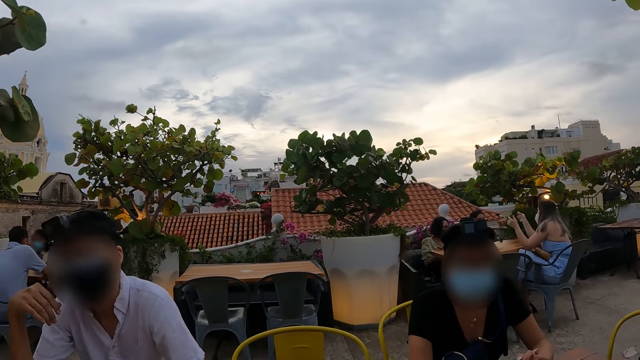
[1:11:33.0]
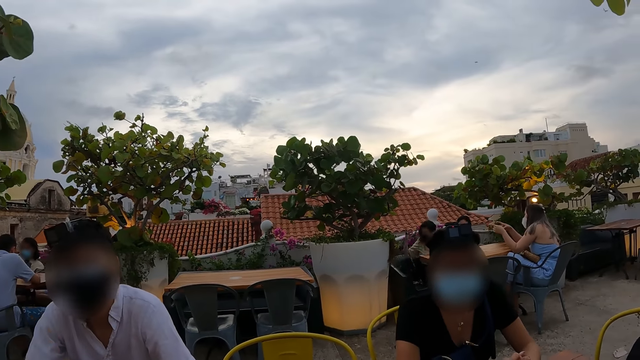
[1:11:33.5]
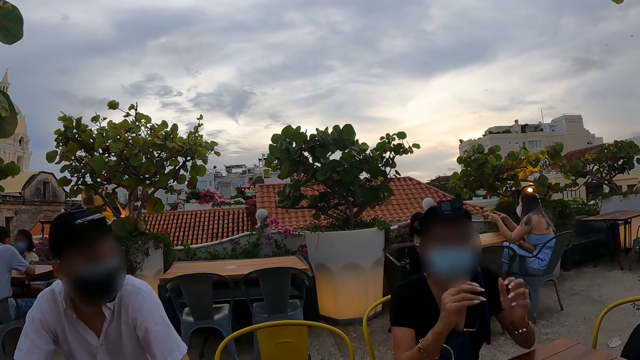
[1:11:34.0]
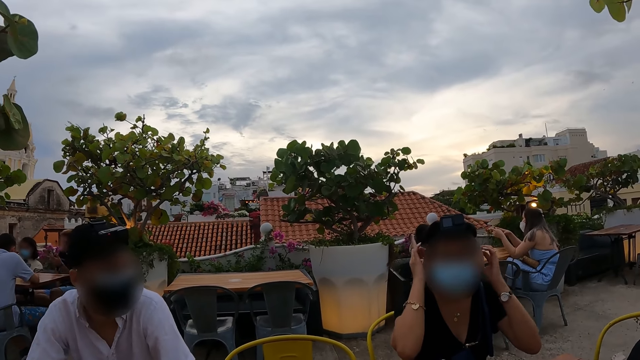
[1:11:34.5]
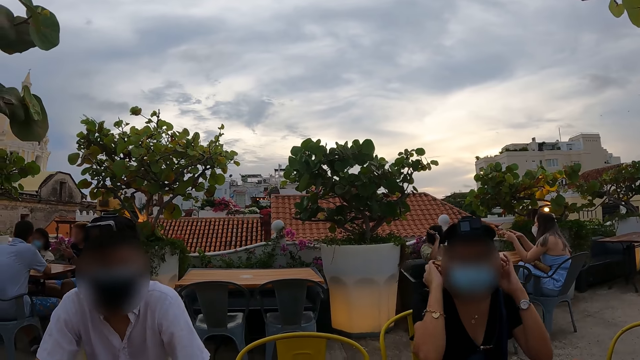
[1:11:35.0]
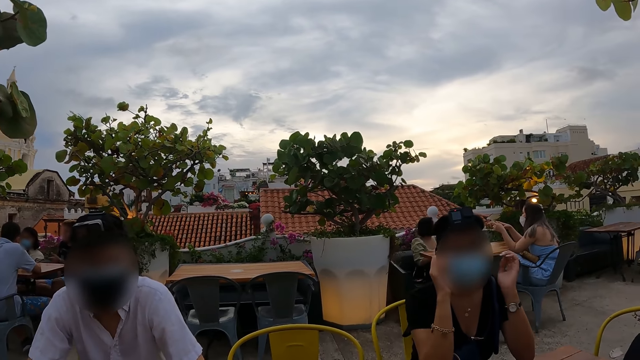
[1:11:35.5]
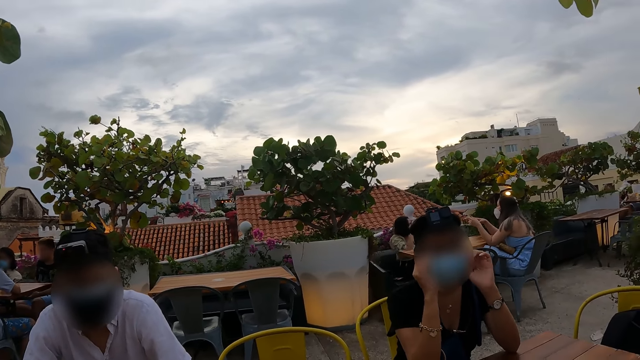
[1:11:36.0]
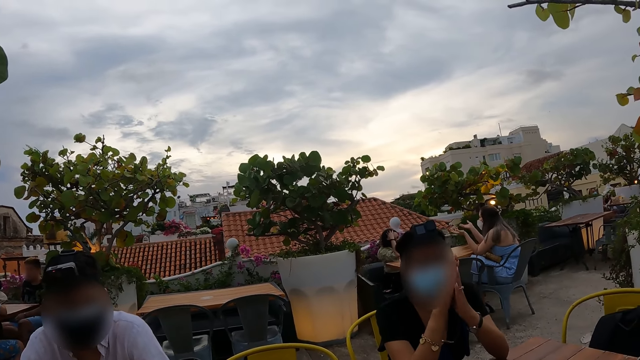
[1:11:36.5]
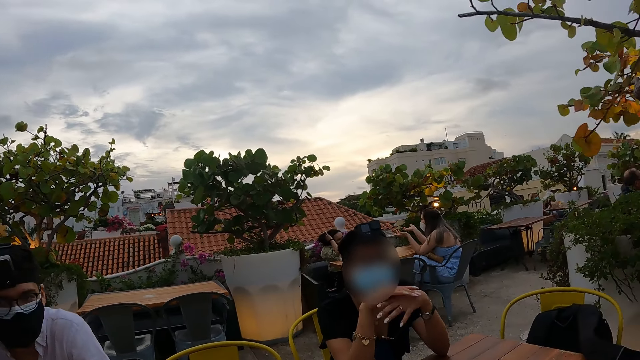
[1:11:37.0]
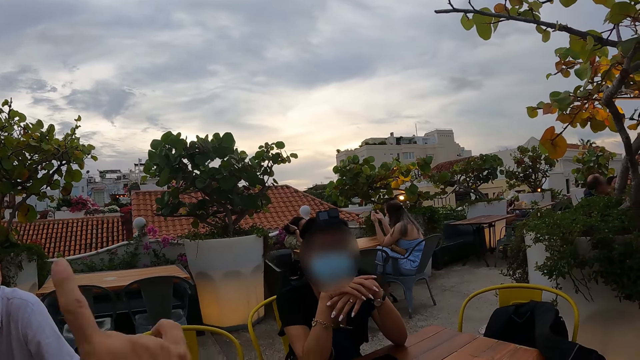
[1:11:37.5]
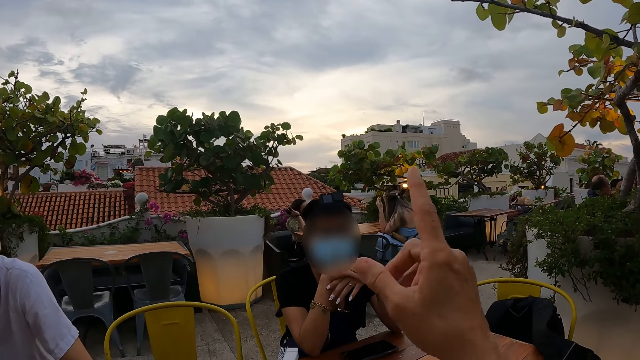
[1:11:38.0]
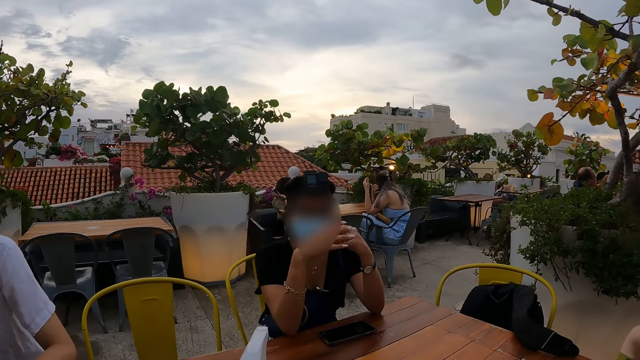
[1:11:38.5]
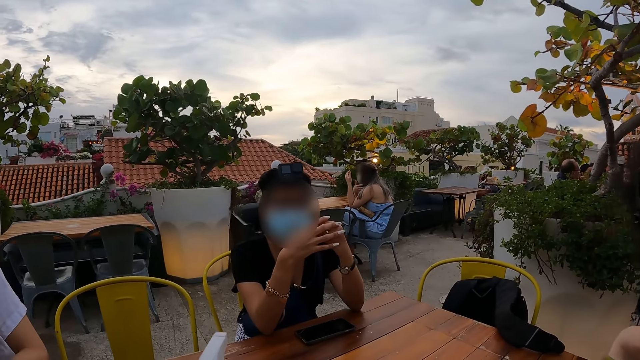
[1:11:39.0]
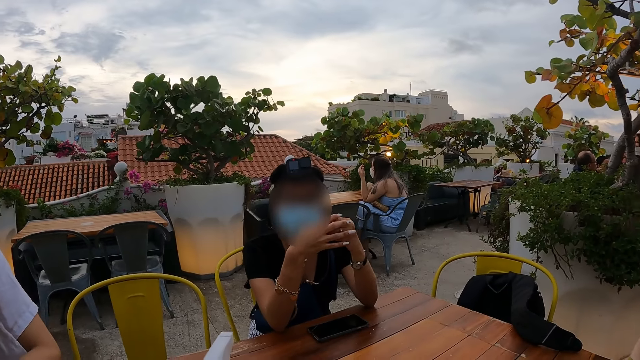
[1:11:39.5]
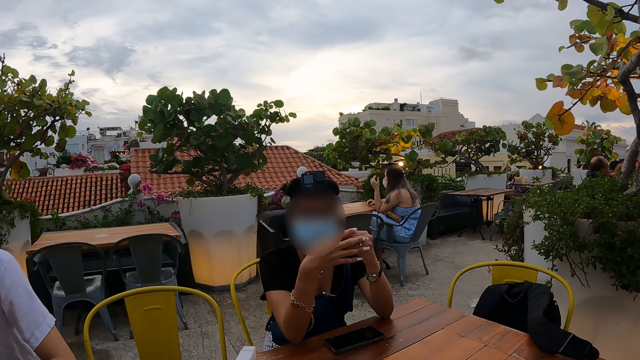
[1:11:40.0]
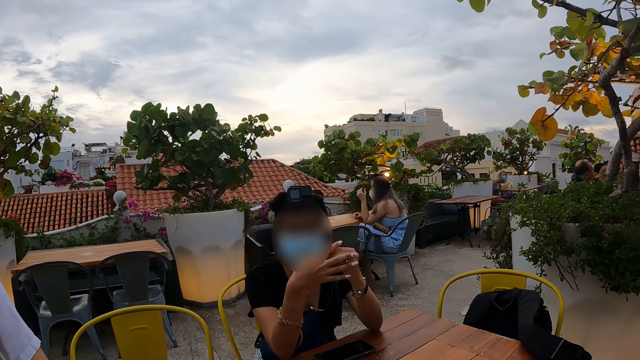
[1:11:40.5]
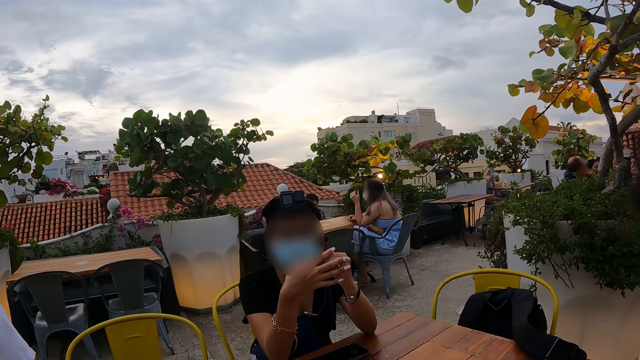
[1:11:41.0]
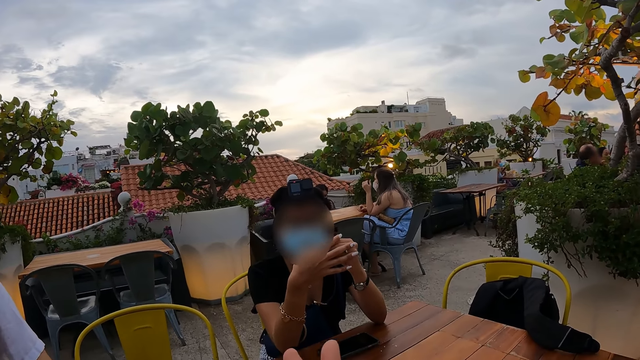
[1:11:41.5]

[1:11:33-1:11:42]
A man looks around. A person touches the mask on her face. The person adjusts the mask with both hands. The person folds her fingers together and holds her hands together. The camera wearer moves his finger. He stares at the person. The person interacts with the camera wearer.

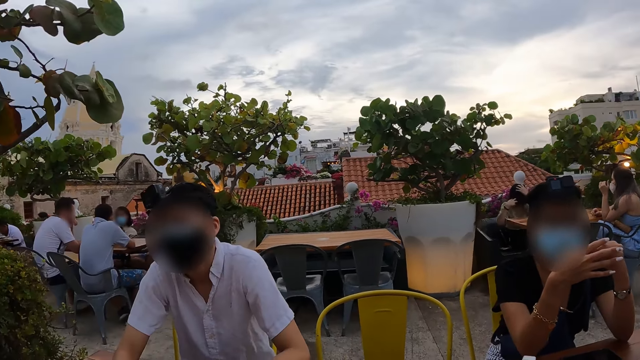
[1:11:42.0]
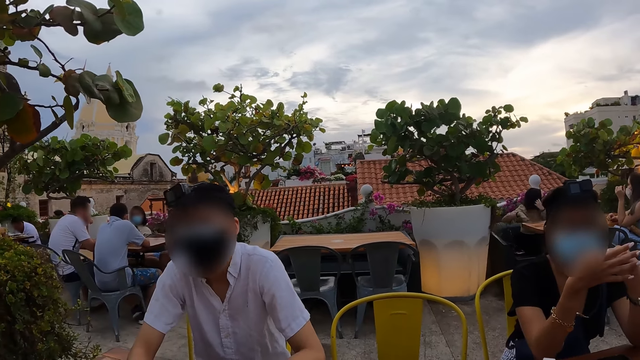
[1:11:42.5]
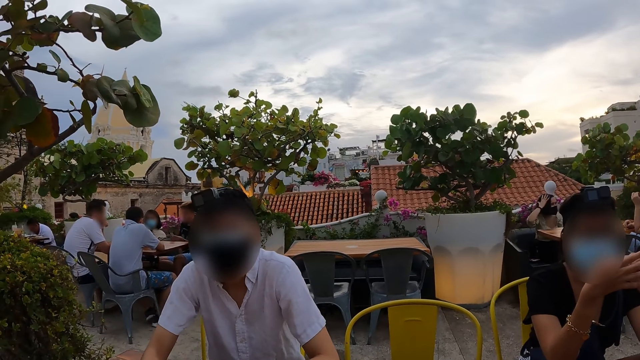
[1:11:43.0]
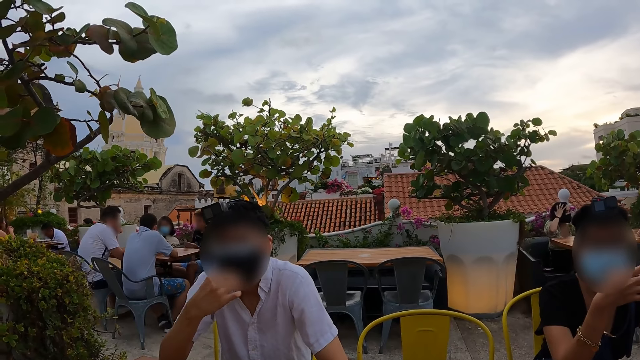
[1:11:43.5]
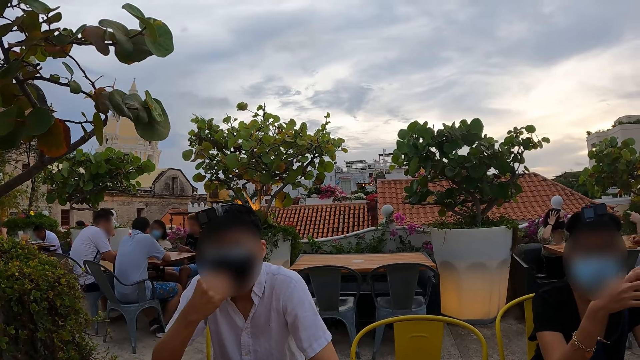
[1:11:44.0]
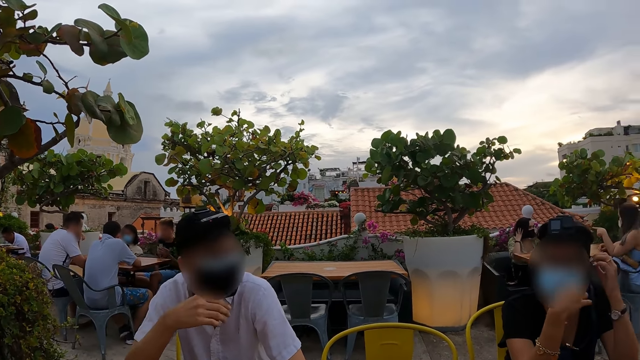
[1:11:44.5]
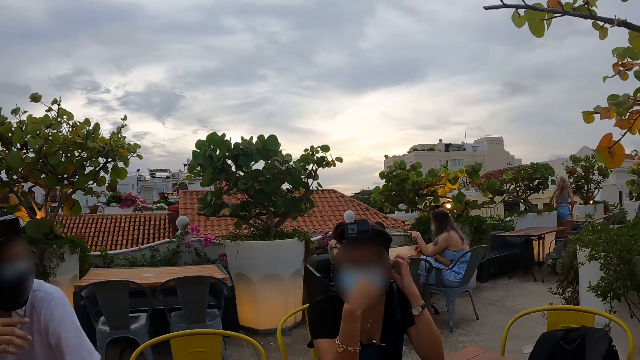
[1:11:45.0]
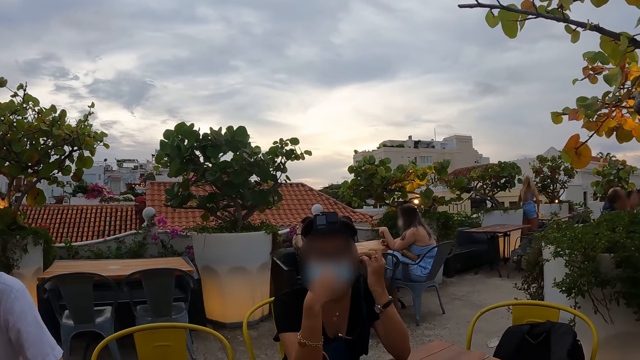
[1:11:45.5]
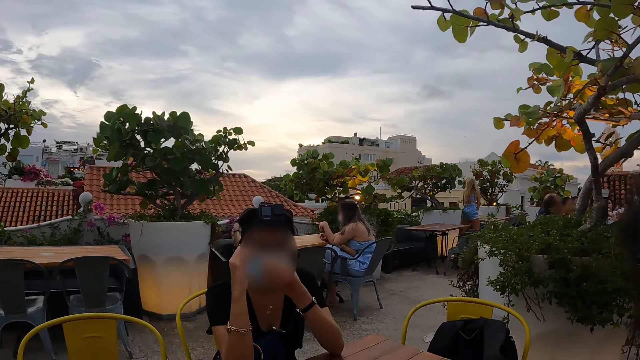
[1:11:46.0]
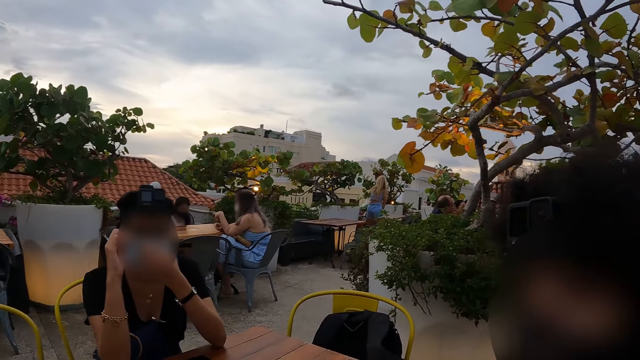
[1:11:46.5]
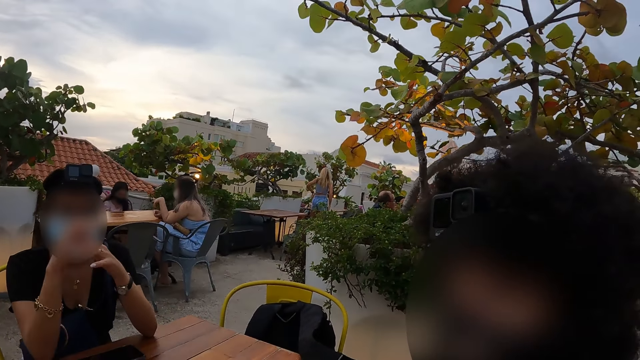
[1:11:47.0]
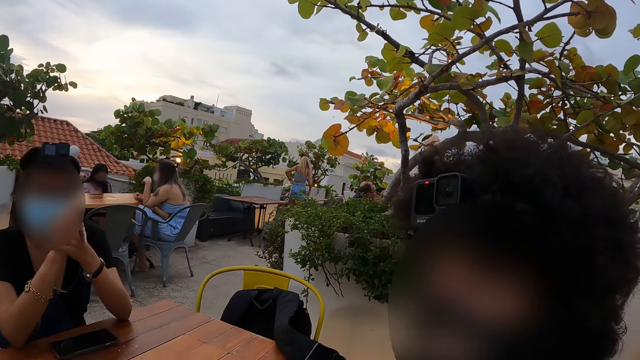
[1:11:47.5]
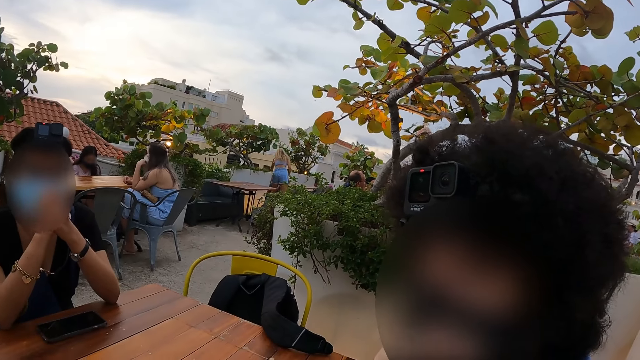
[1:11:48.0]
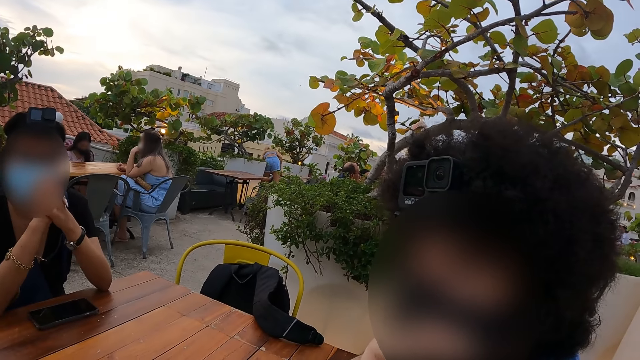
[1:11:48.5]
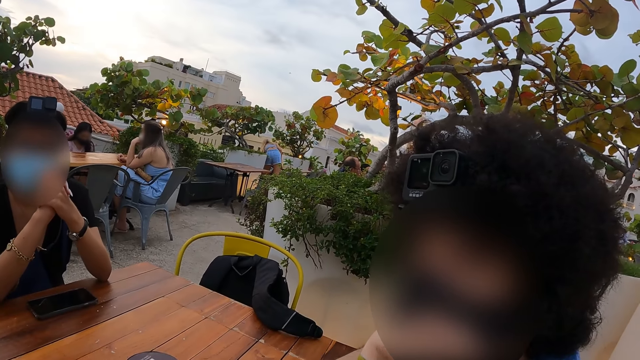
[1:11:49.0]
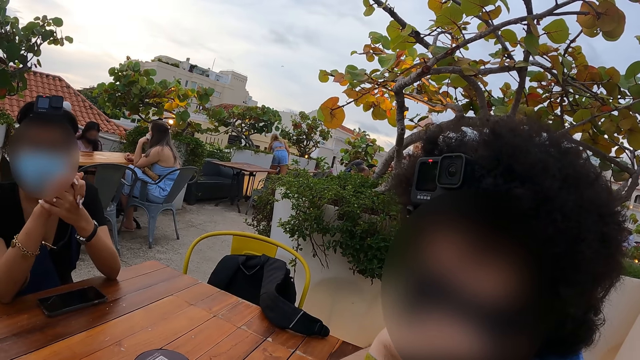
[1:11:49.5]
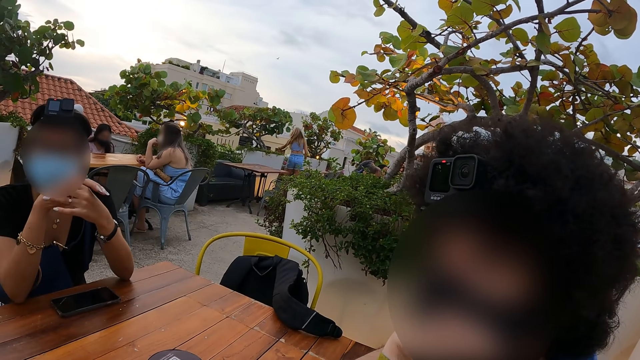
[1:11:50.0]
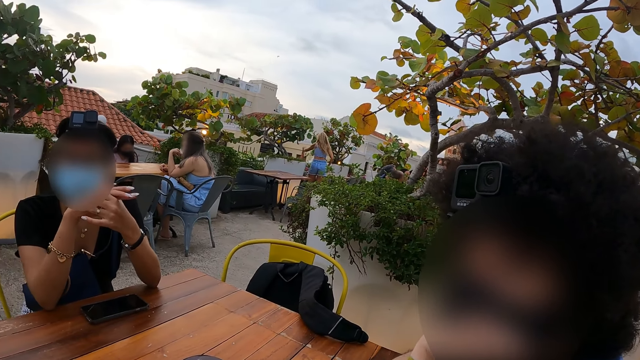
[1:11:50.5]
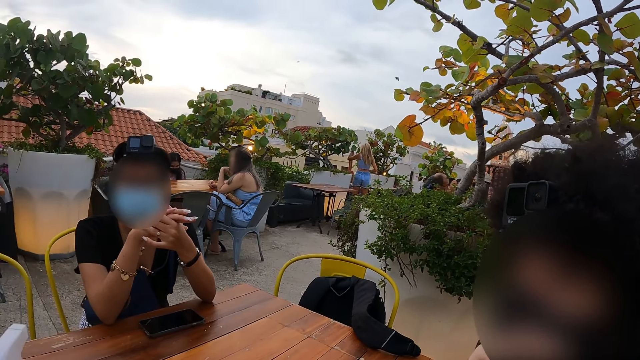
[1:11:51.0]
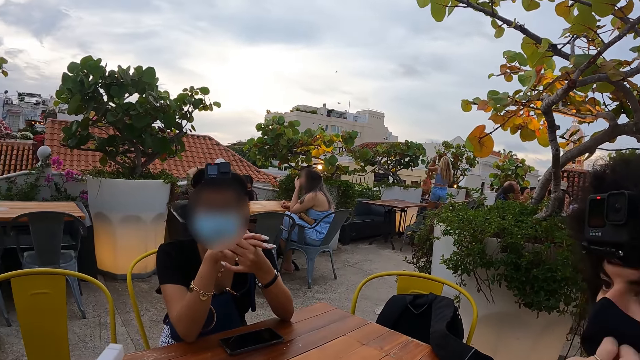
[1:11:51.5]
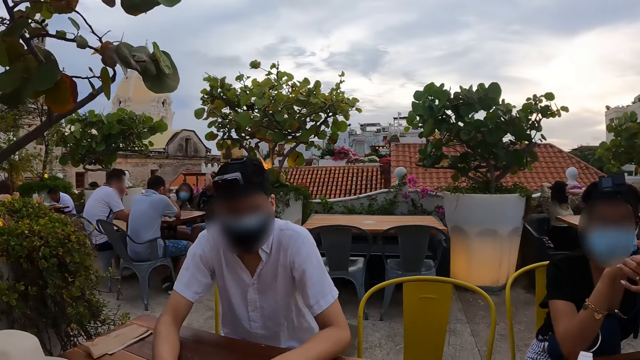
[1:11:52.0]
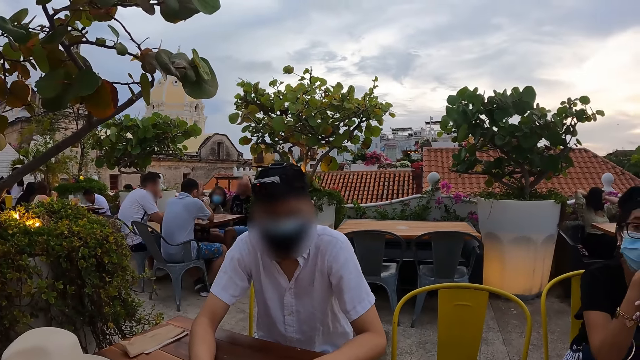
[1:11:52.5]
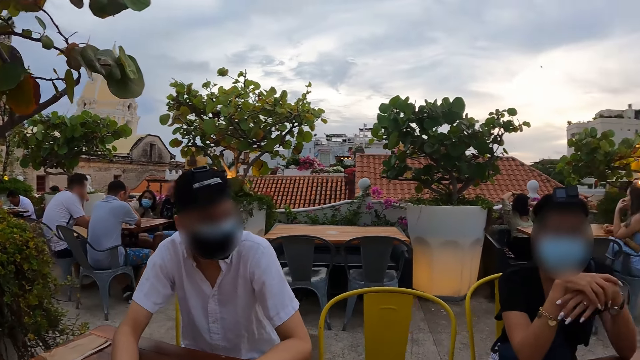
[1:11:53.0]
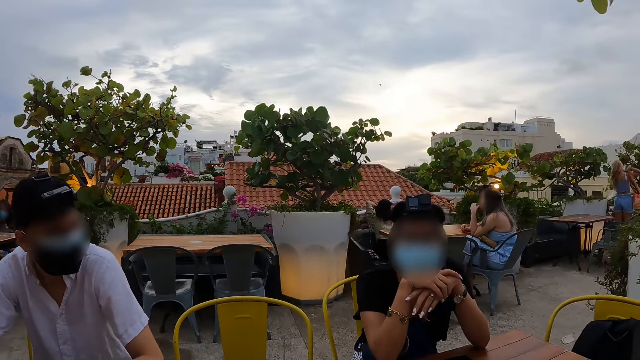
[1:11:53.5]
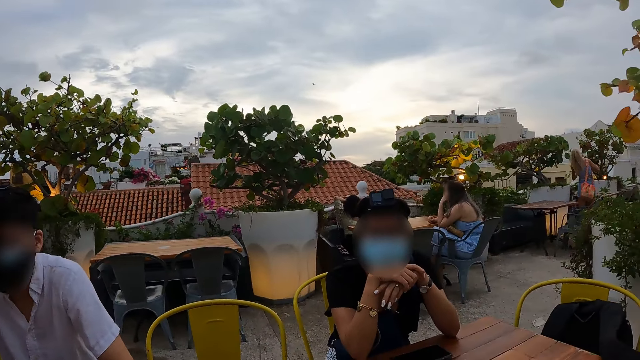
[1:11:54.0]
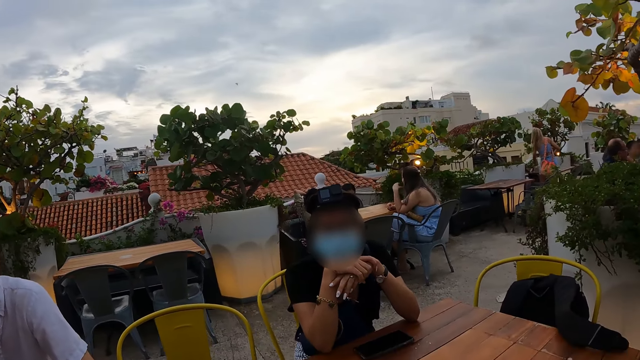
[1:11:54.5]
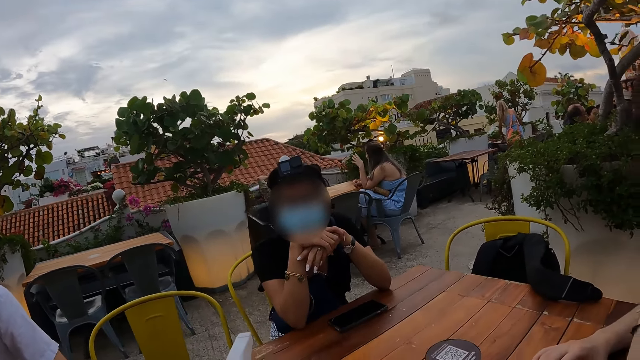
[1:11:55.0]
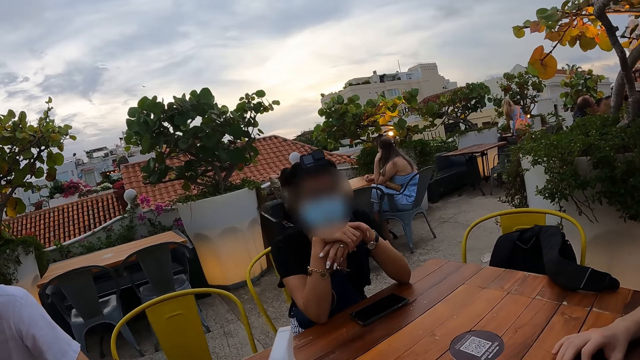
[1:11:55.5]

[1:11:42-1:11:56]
The camera wearer looks around and looks at a man. The man adjusts the mask on his face with the right hand. The camera wearer looks at a woman and looks around. The woman adjusts the mask on her face with both hands. The camera wearer looks at another person. The woman holds her hands together and interacts with the camera wearer. The camera wearer looks at the man and the woman and looks around. The man interacts with the camera wearer.
